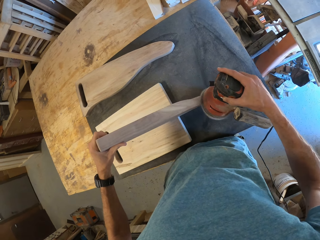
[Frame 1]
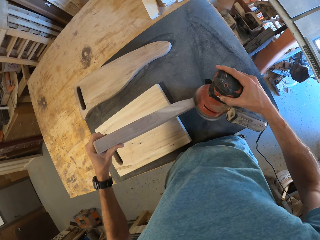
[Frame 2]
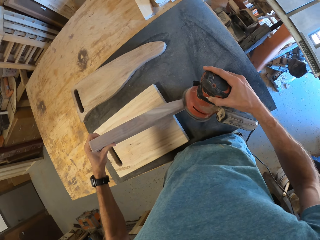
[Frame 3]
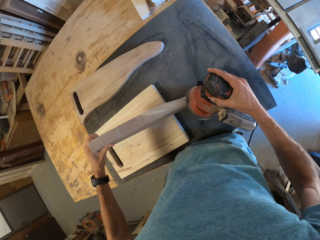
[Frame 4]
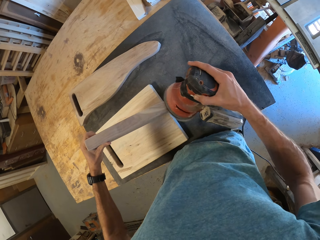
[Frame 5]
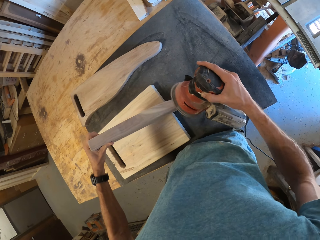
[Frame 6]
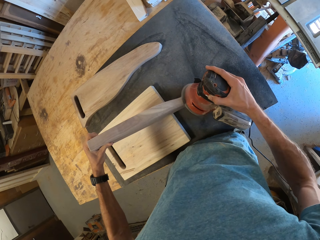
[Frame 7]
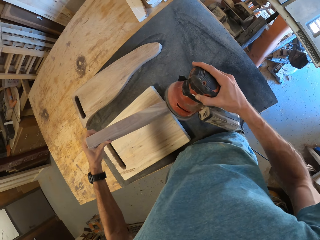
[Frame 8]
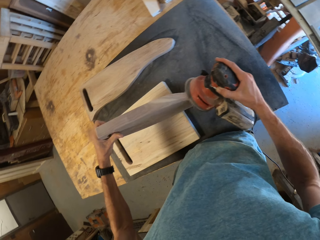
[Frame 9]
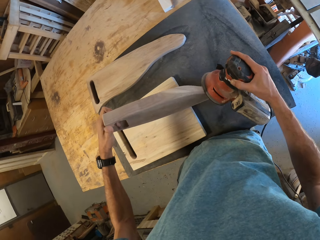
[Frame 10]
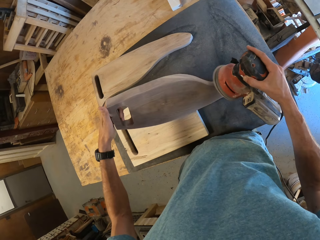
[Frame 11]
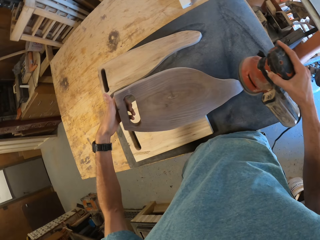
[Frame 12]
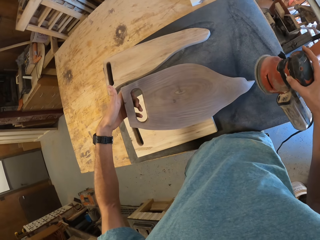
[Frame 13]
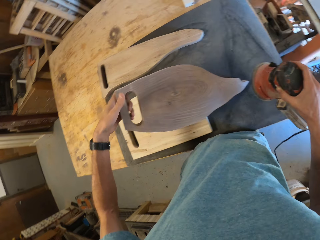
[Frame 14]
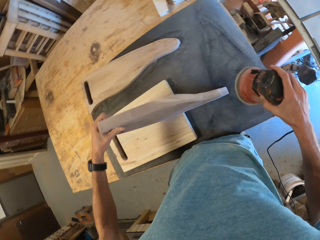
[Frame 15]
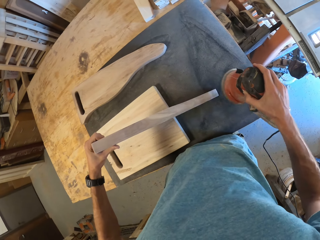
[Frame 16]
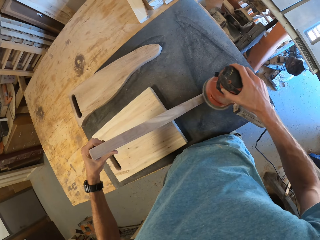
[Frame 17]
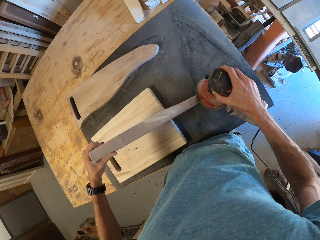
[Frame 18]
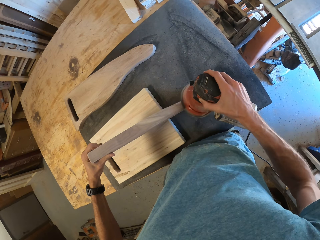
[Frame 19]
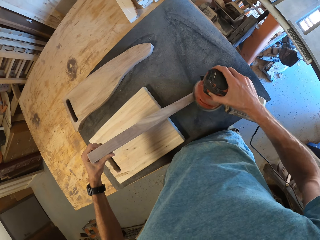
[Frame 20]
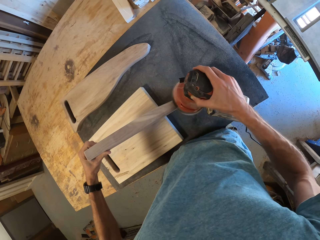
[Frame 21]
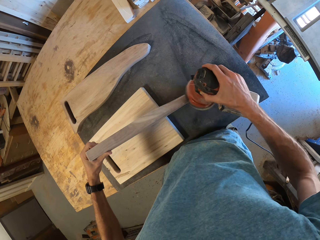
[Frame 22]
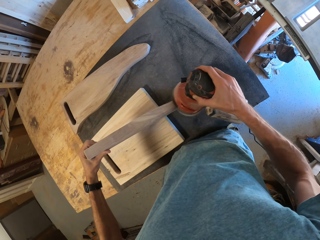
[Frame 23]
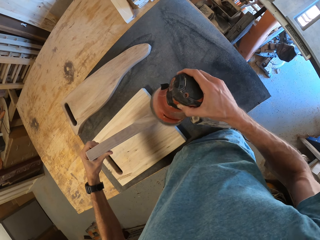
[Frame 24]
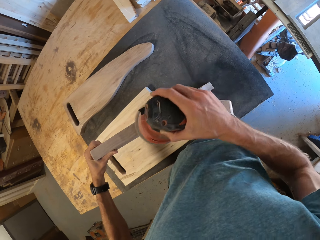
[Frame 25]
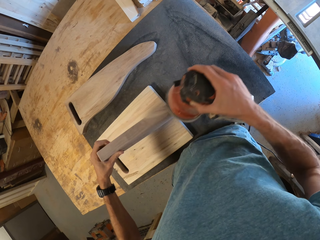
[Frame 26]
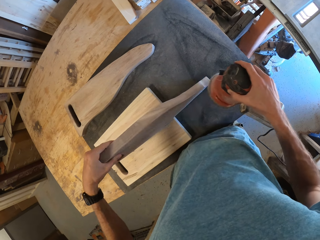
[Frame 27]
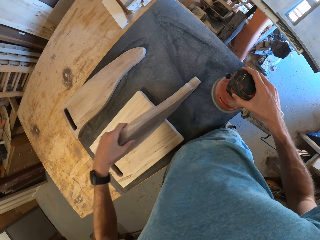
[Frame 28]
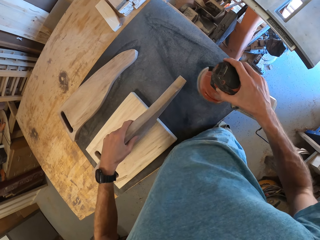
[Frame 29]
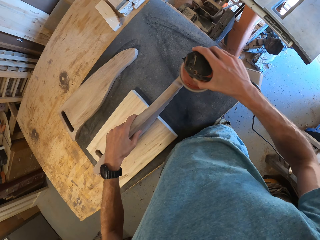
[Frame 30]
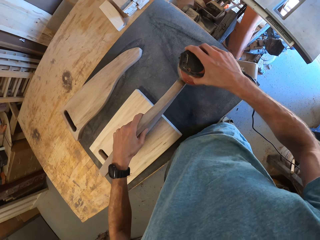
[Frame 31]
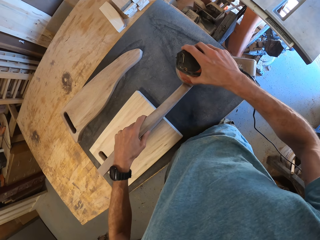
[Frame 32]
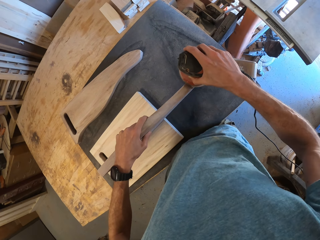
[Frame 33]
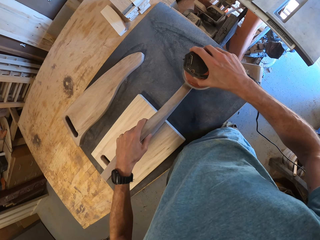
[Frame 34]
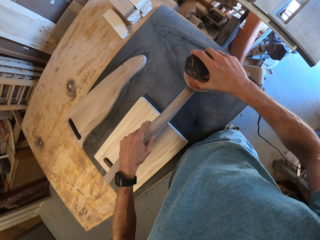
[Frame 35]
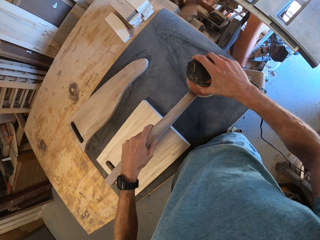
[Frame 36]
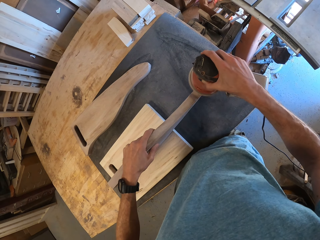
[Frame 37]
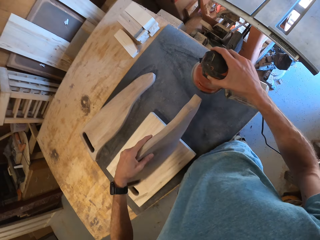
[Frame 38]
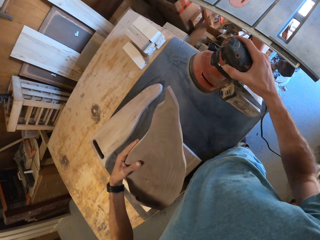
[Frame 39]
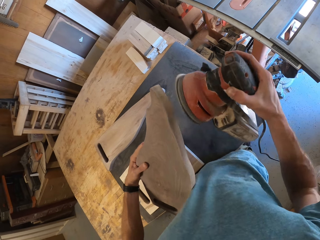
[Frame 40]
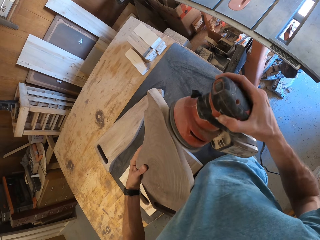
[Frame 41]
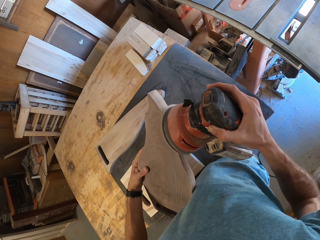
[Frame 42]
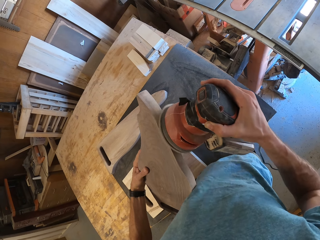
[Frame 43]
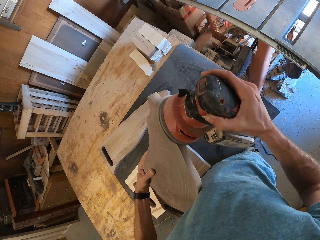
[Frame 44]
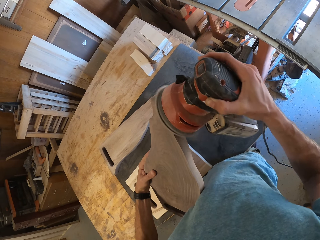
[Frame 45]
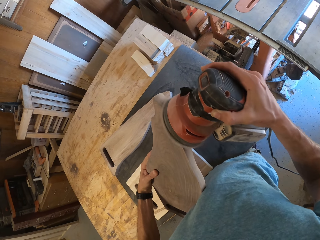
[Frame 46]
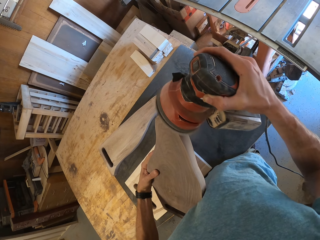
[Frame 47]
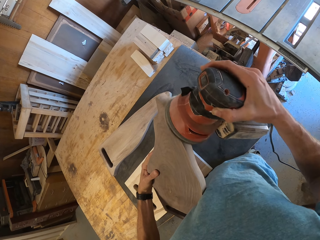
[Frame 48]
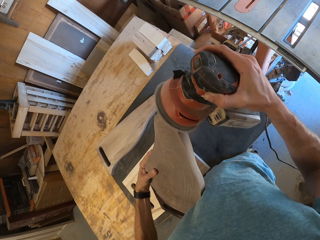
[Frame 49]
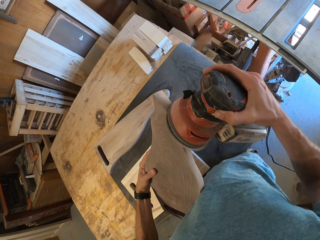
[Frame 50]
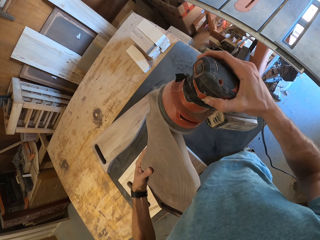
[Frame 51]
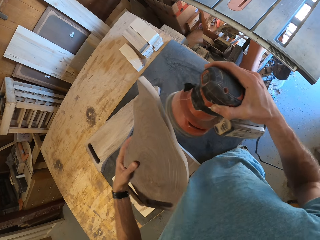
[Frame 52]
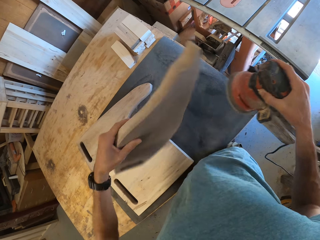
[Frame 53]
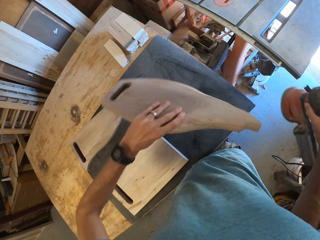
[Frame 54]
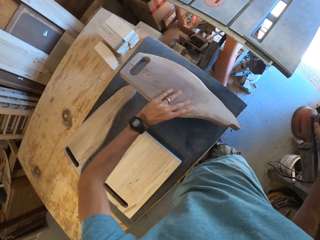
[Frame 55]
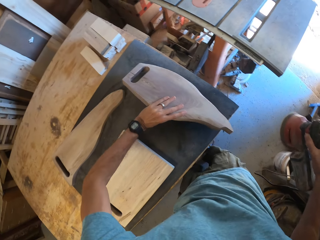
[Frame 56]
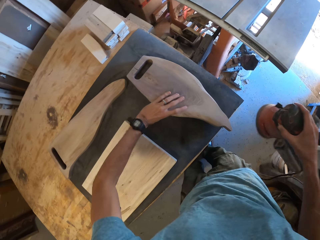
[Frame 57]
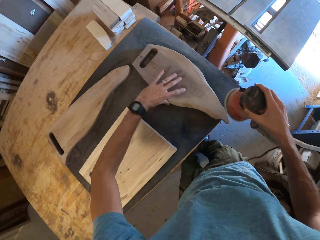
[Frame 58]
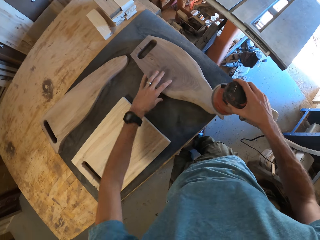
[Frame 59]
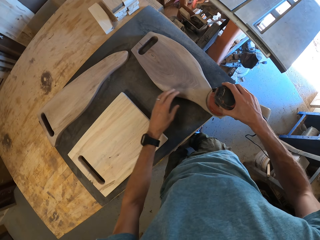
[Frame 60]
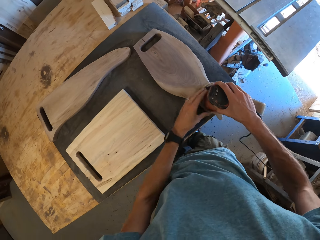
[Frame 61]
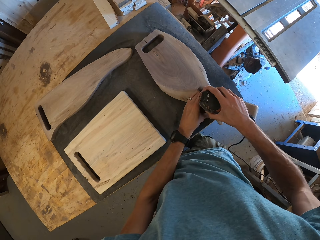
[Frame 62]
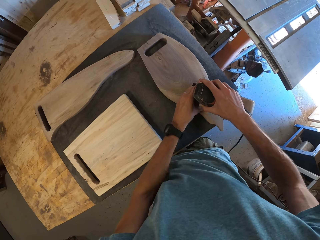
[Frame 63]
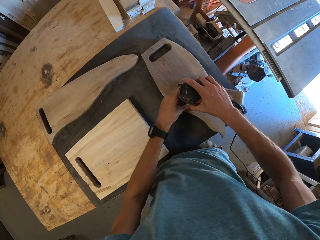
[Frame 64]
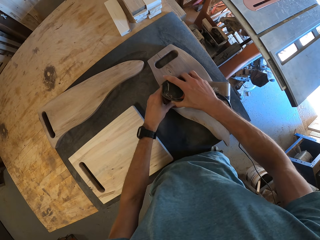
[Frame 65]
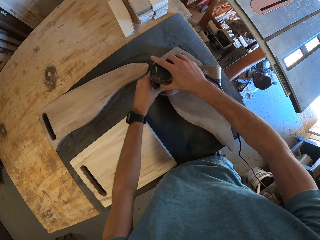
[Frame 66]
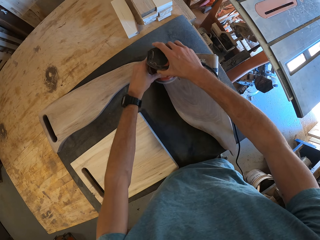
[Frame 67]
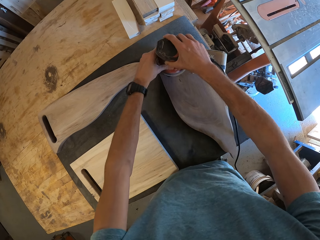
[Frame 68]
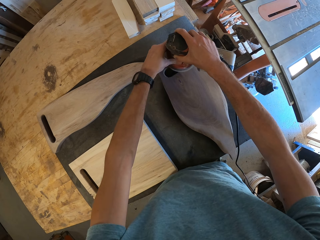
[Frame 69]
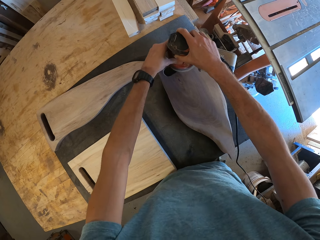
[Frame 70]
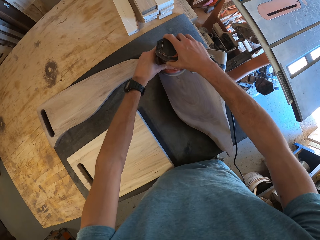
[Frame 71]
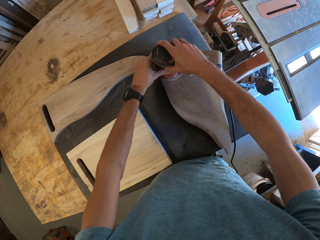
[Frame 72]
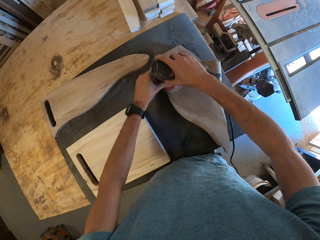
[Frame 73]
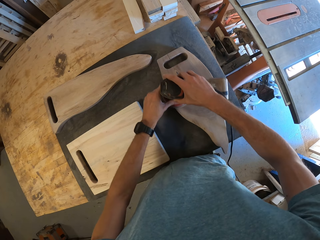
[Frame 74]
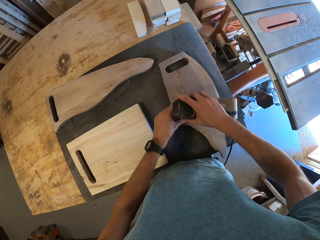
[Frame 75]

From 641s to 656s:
The camera wearer turns the chopboard and smoothens the chopboard with the sander machine. He lifts up the chopboard. He holds the piece of wood by his side with his left hand. He smoothens the sides of the piece of wood with the orbital sander in his right hand. He turns the chopboard. He places the piece of wood on the table with his left hand. He smoothens the piece of wood with the orbital sander with both hands.

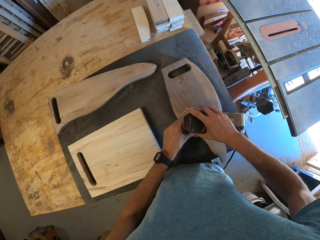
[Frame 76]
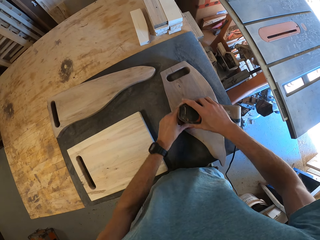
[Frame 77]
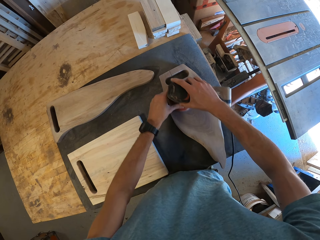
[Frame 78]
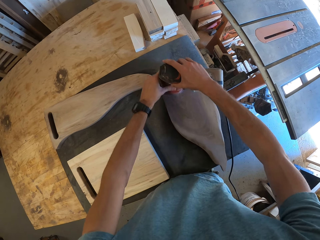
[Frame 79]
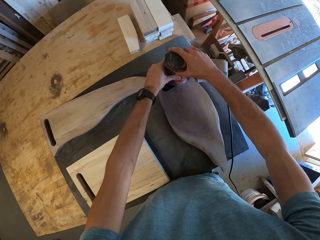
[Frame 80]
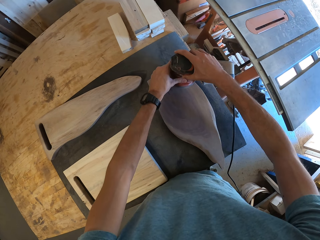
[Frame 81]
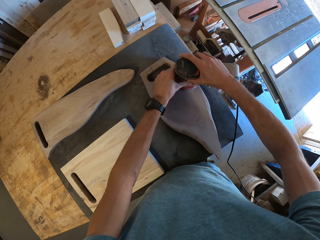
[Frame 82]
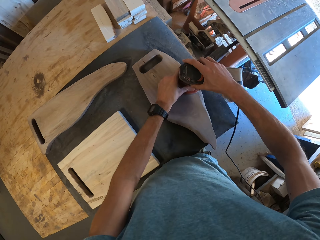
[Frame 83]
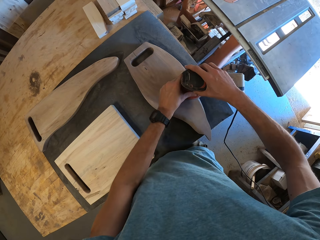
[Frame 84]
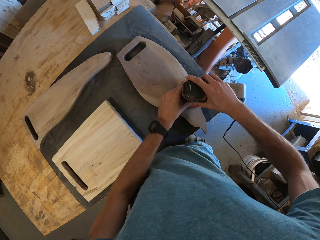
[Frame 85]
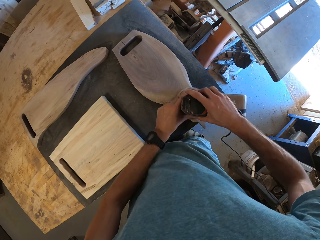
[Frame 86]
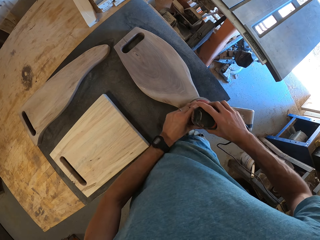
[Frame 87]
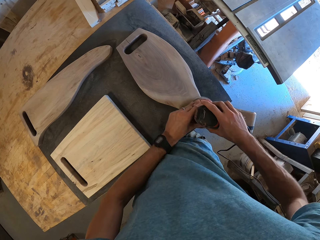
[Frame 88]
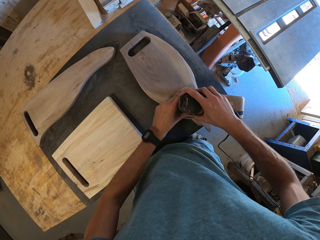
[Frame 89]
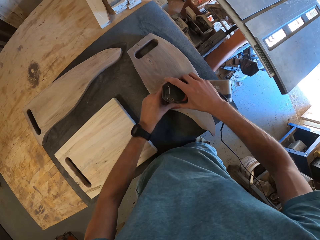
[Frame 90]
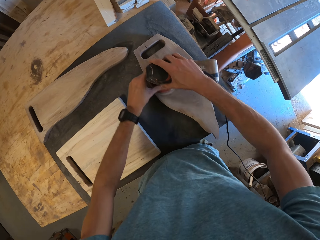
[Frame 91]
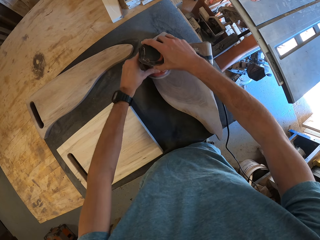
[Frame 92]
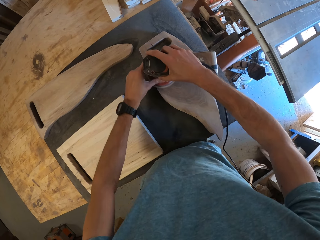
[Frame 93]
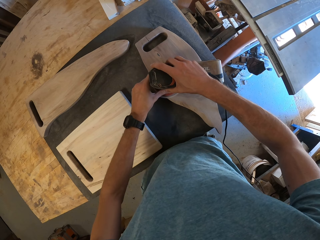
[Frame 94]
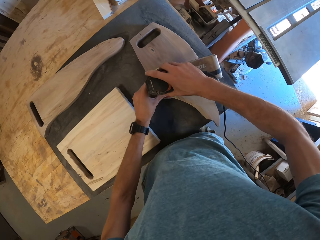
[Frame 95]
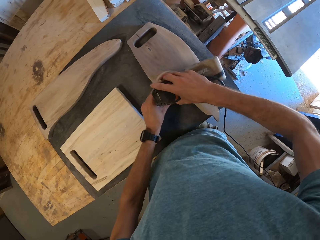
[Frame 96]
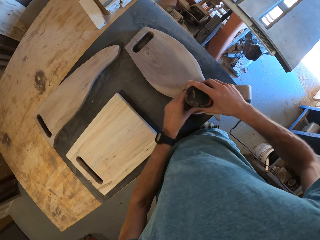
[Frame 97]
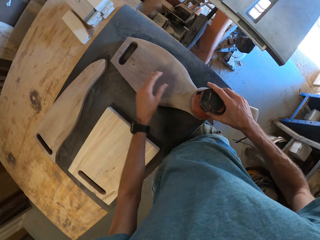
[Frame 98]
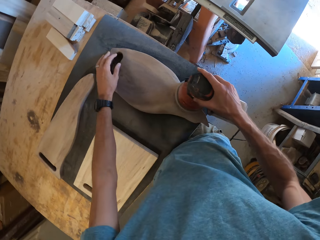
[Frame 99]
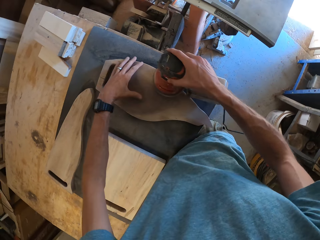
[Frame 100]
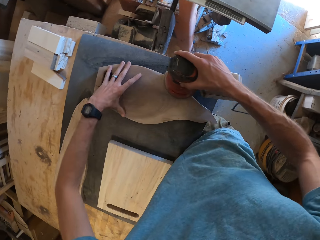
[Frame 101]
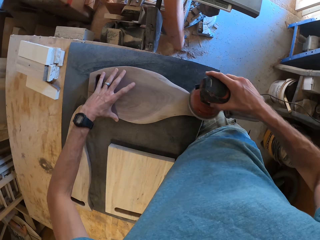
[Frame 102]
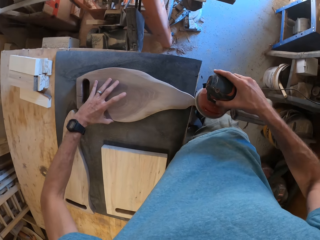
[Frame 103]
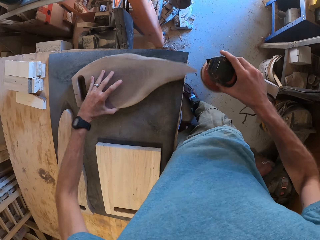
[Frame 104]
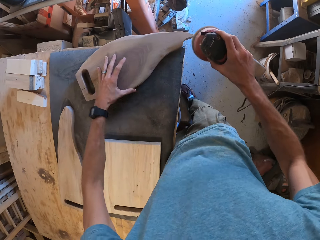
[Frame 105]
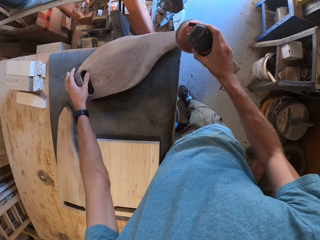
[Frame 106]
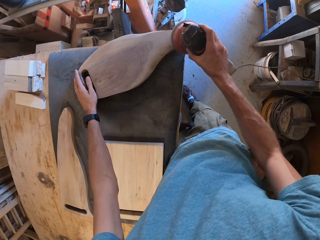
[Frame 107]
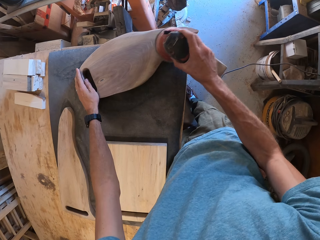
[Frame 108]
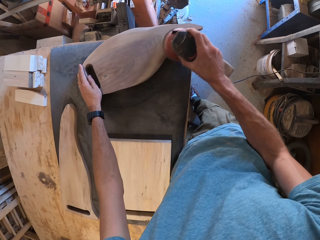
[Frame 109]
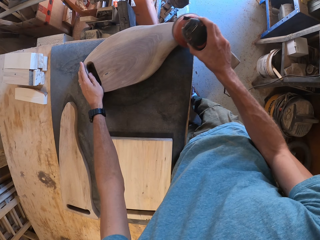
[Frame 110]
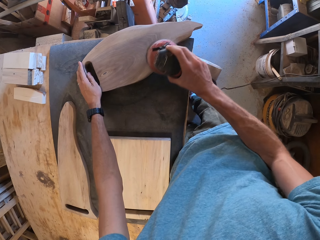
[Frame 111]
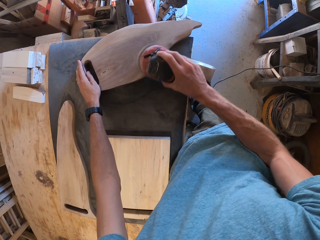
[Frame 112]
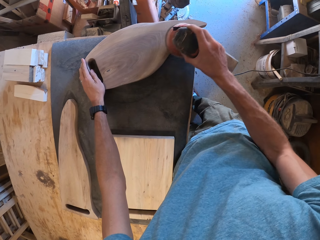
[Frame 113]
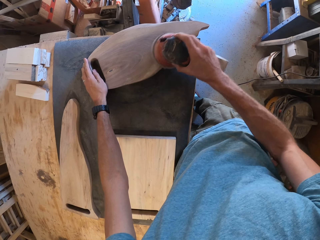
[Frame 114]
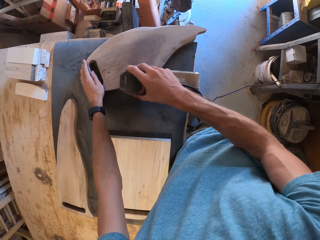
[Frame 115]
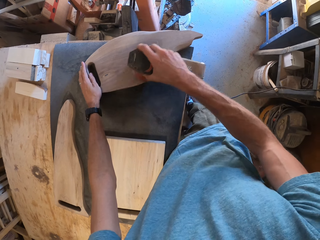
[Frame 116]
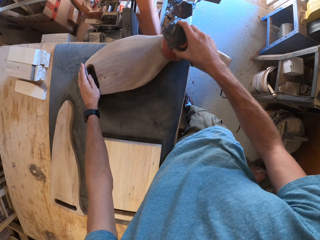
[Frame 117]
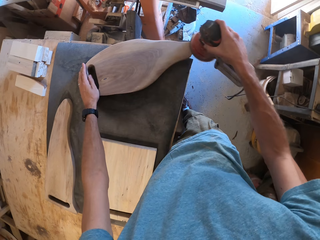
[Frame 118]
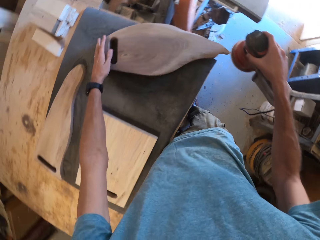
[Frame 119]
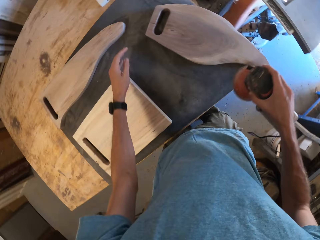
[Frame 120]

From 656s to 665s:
The camera wearer turns the chopboard and smoothens the chopboard with the sander machine.
